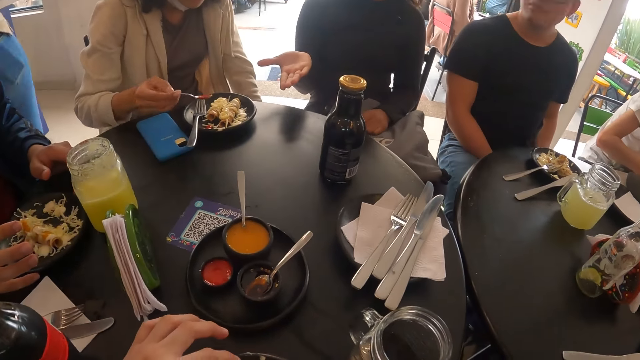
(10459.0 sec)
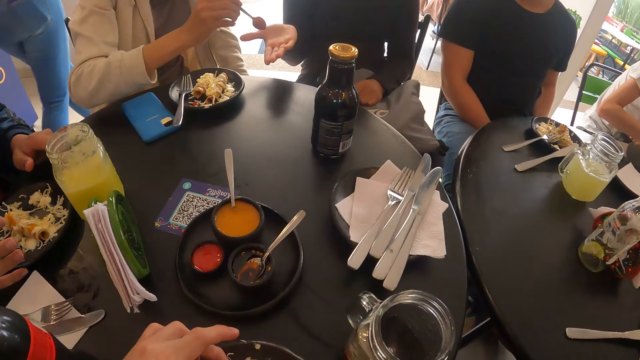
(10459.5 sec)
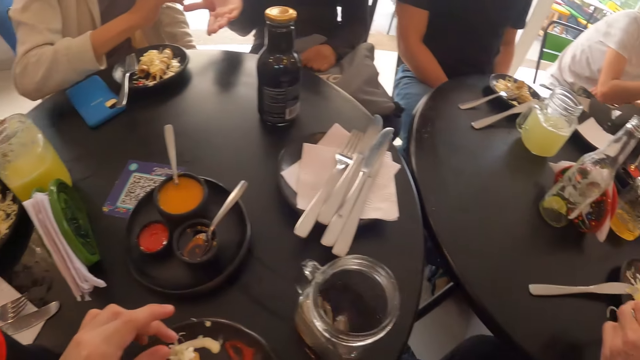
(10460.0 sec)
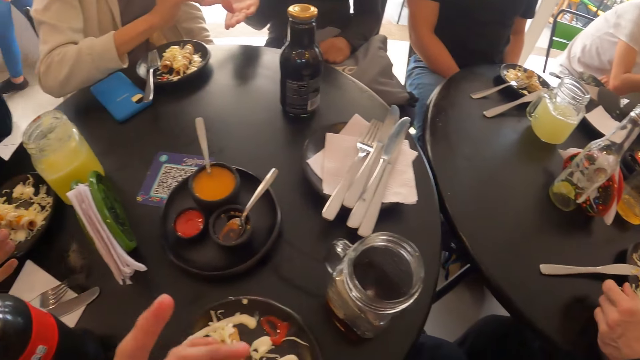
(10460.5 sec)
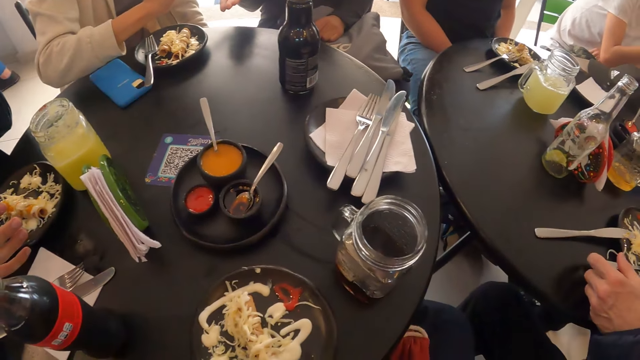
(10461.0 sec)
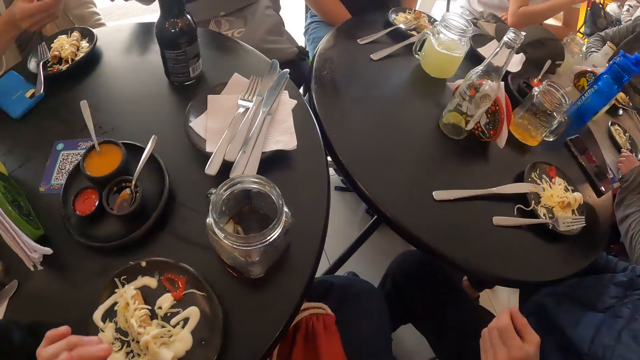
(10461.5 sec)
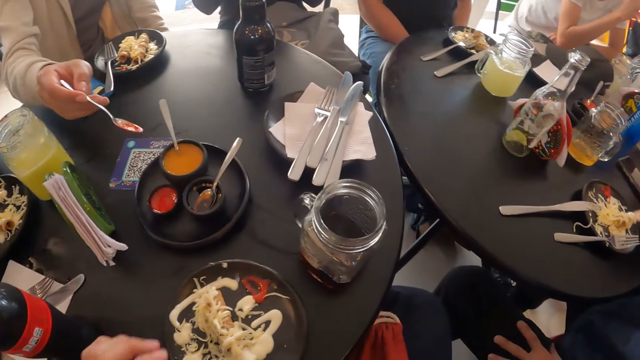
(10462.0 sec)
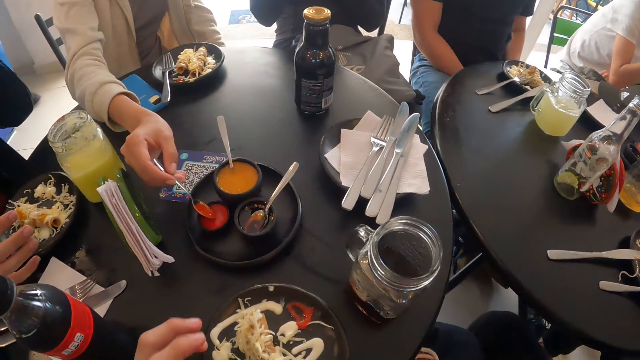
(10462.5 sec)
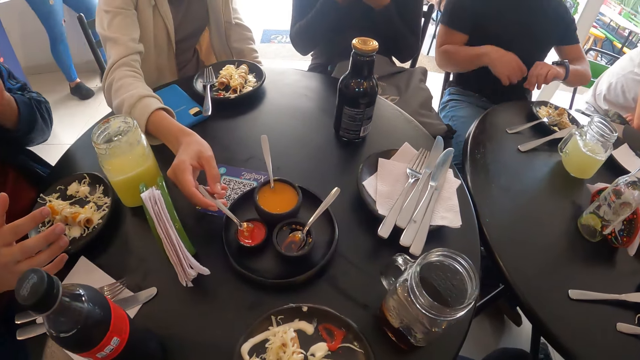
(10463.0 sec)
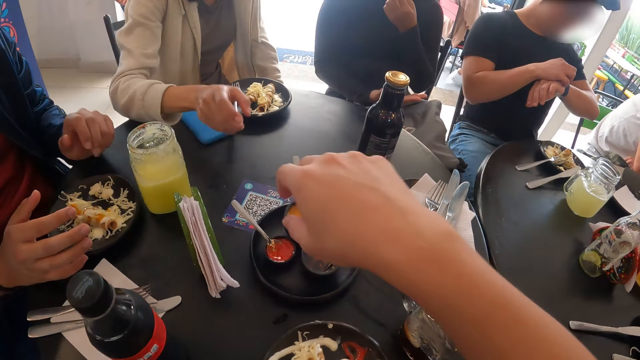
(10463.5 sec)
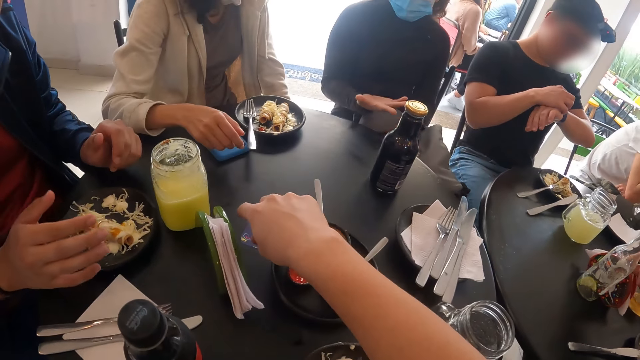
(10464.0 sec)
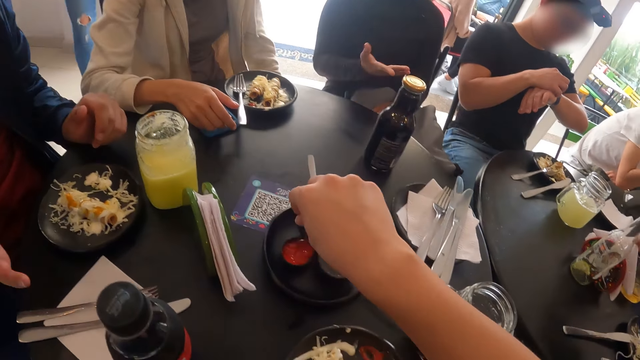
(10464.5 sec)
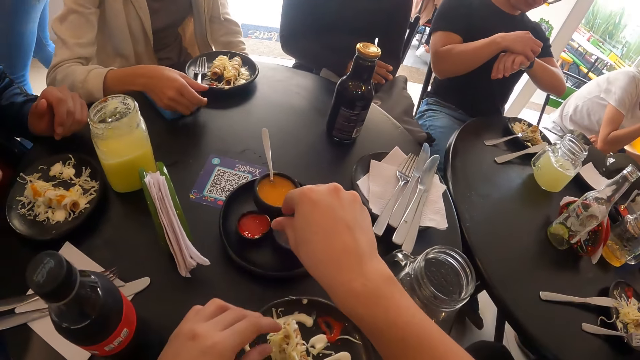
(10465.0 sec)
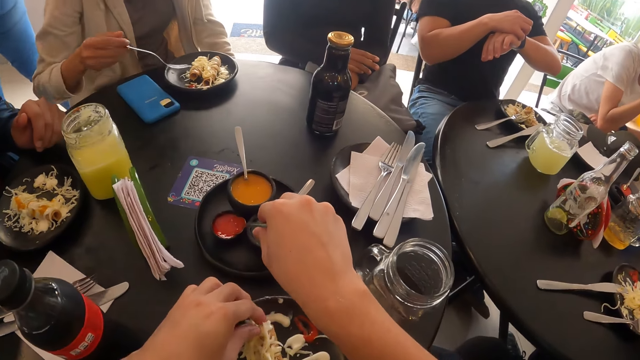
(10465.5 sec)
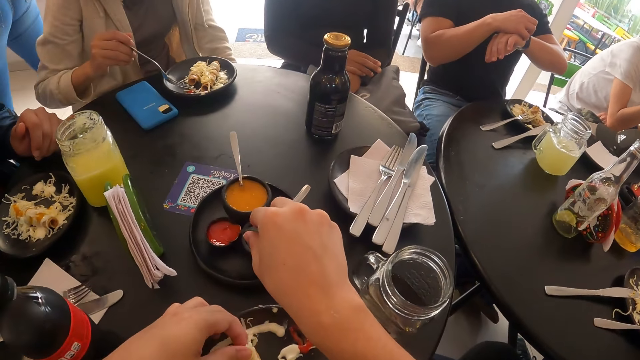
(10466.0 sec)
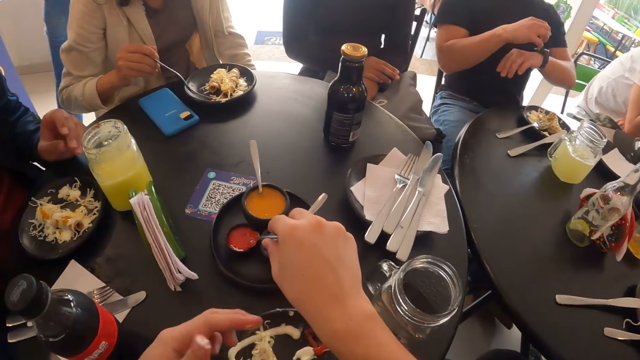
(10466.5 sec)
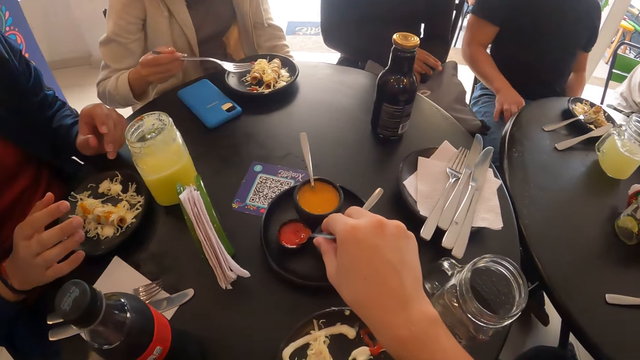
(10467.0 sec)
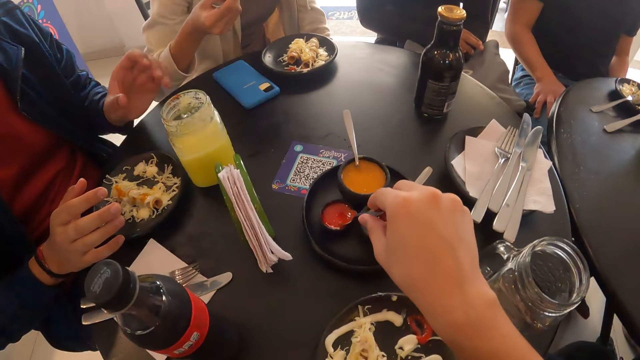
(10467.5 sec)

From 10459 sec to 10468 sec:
A woman pours the tomato sauce on another woman's hand with the spoon in her right hand. The first woman drops the spoon in the dip-bowl with her right hand. The camera wearer grabs a spoon from a dip-bowl with her right hand. She scoops something.

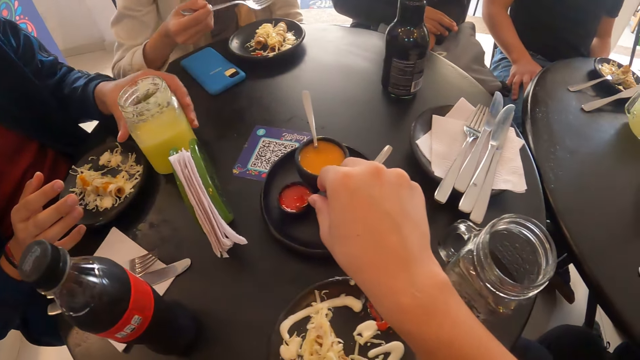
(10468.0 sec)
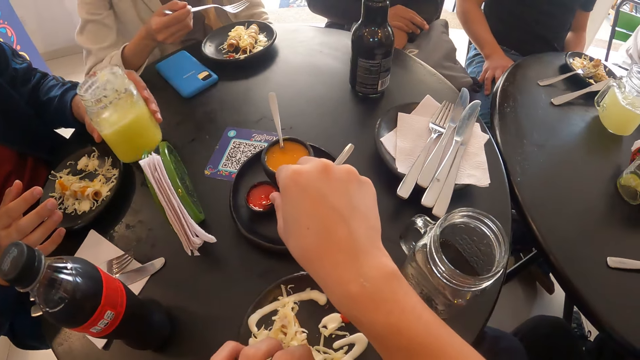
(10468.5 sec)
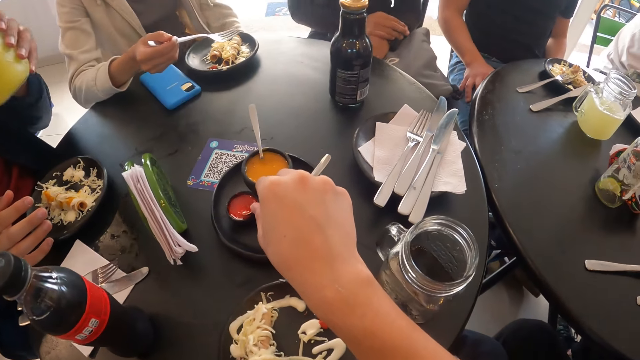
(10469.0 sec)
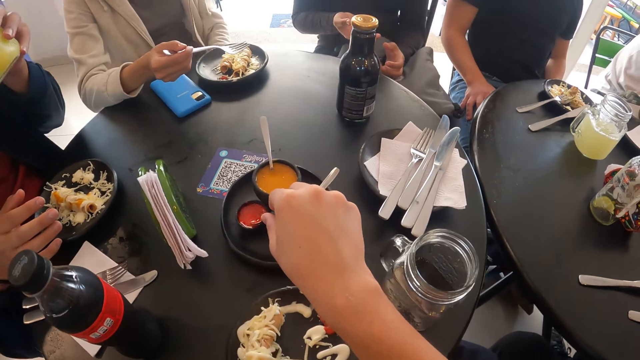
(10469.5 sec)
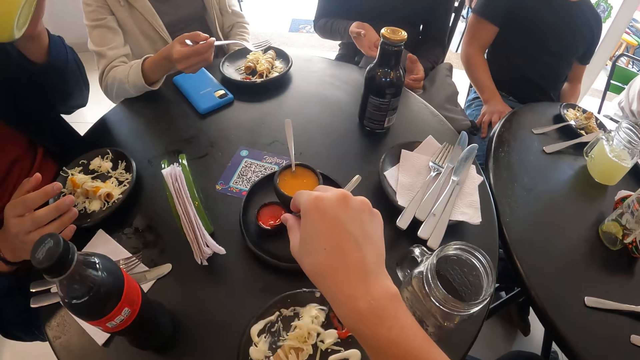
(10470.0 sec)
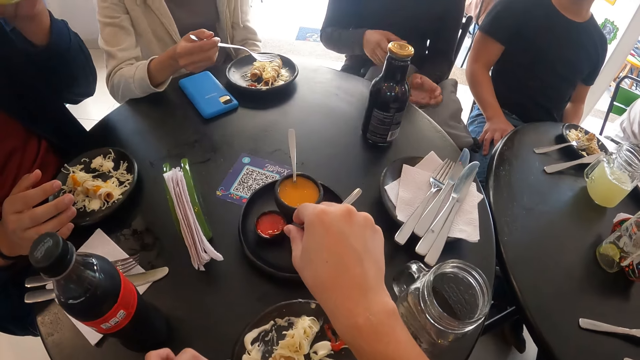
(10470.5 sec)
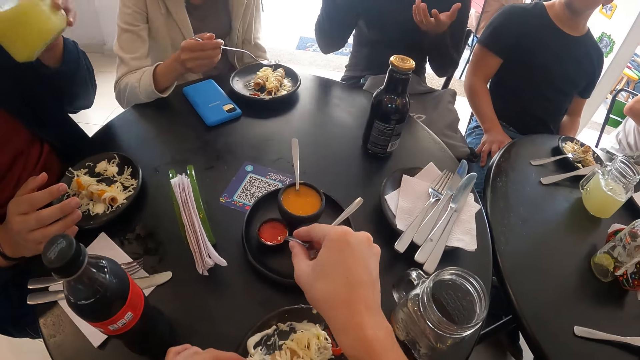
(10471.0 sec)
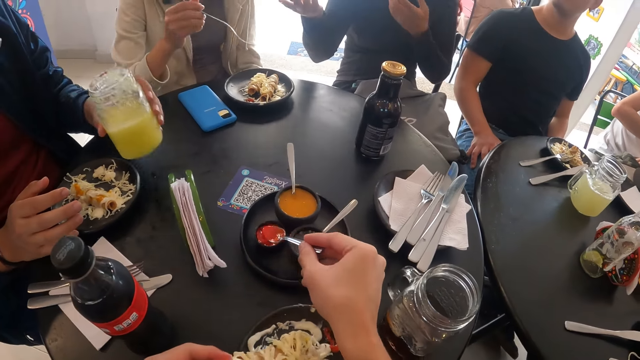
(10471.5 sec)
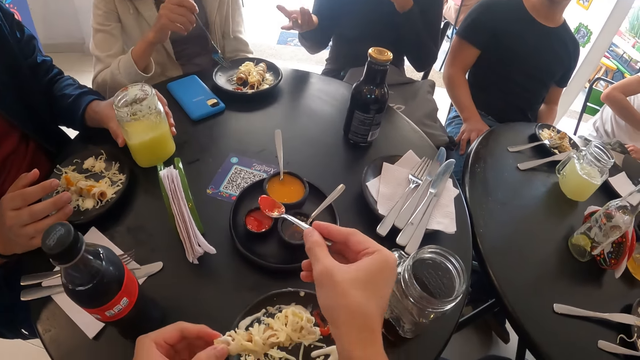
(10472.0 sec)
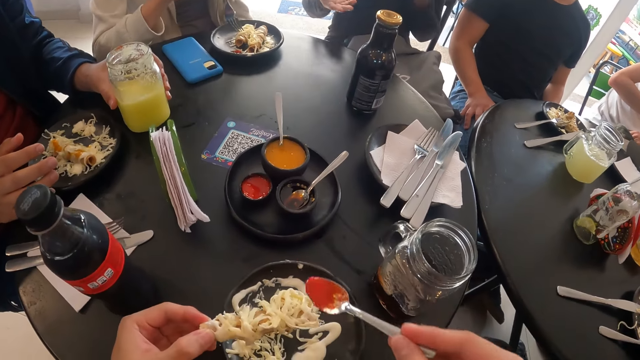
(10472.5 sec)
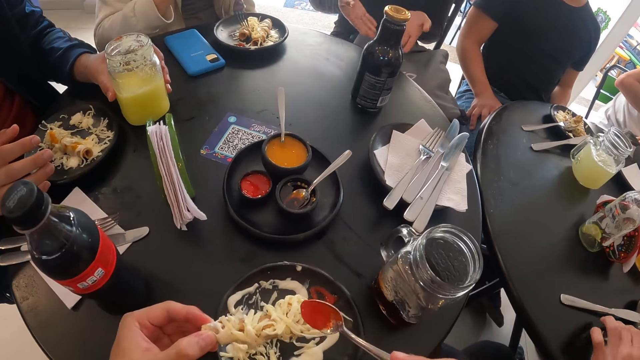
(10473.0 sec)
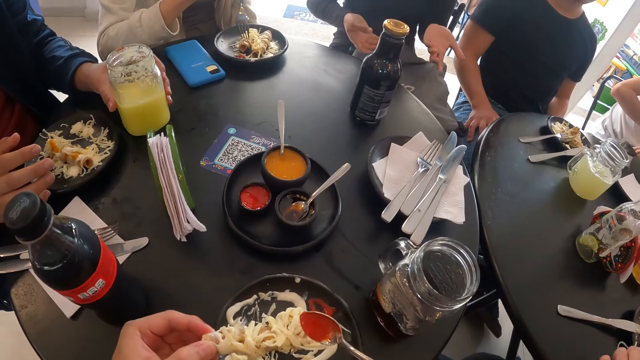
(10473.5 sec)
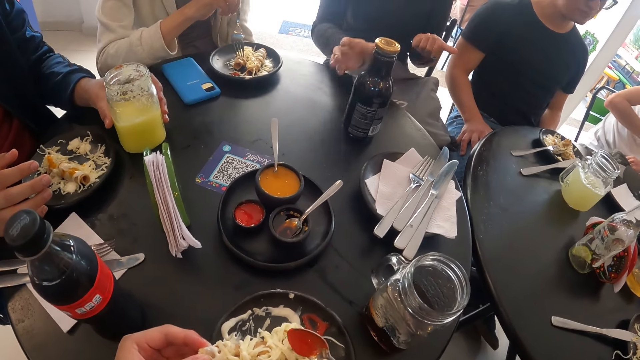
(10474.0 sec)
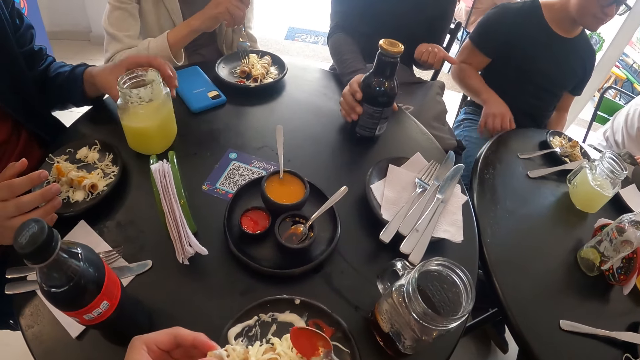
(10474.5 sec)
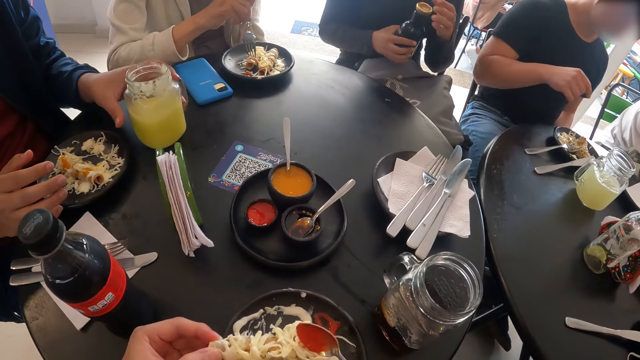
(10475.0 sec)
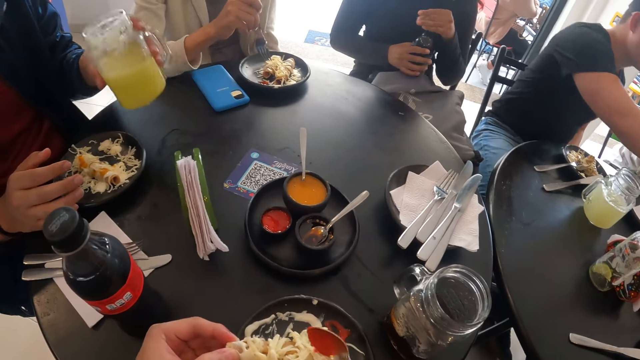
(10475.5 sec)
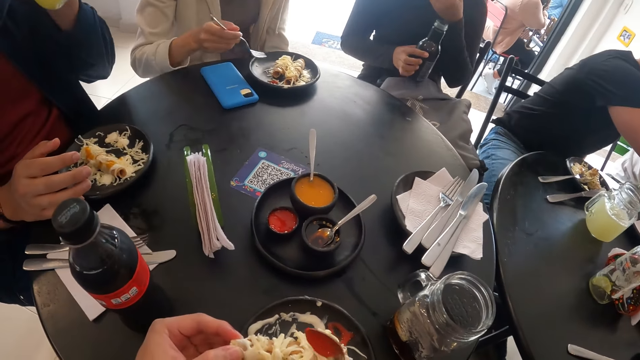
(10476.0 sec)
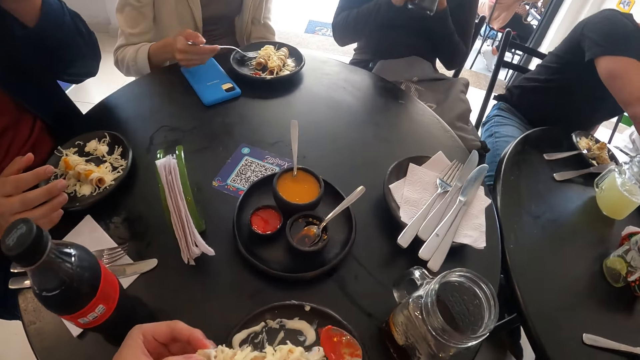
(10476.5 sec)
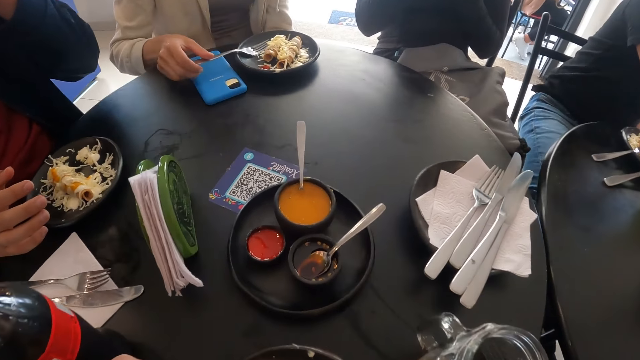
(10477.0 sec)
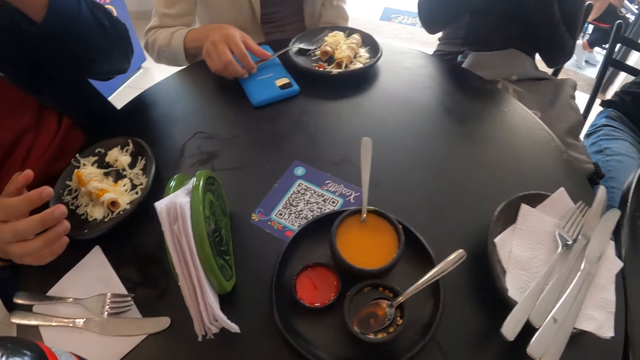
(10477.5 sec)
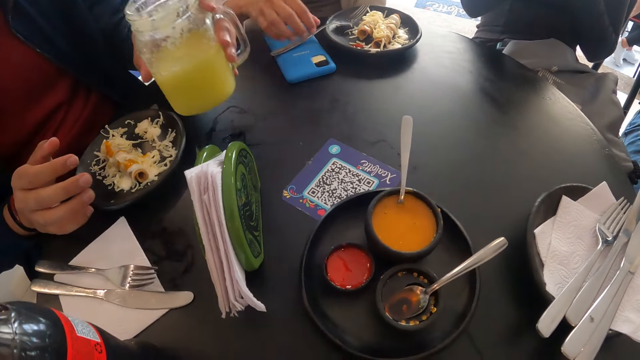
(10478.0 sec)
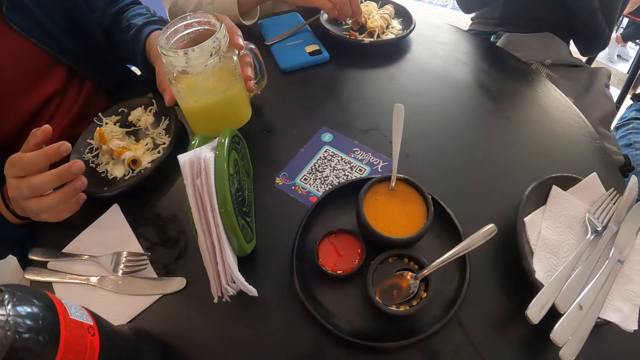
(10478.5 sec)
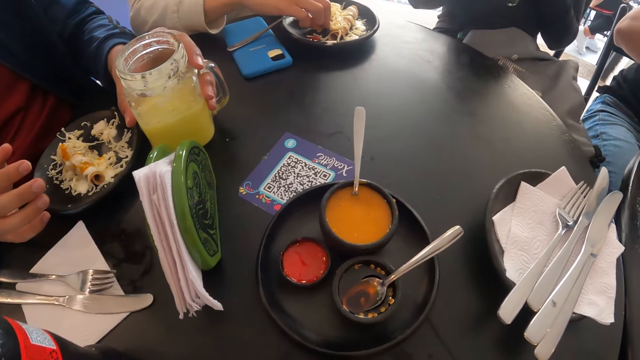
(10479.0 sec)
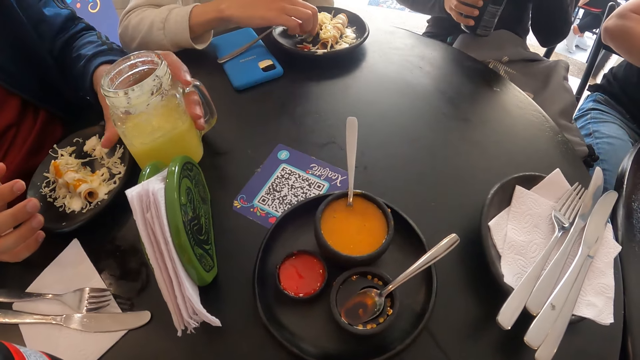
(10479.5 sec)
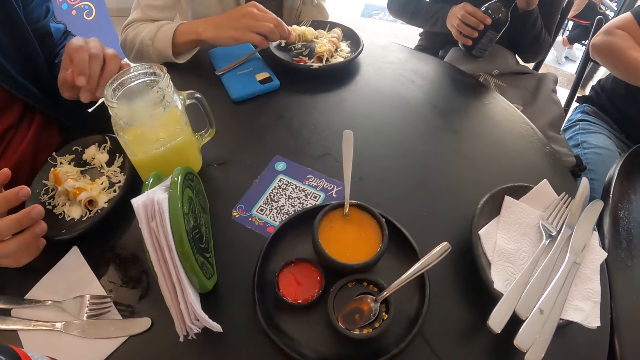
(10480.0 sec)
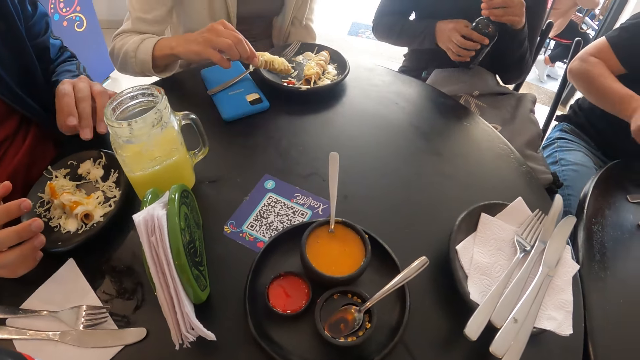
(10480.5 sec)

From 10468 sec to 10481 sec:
A man grabs a cup of juice with his left hand. The camera wearer grabs a flauta from the plate with her left hand. The man drinks from the cup of juice in his left hand. The camera wearer grabs a spoon of tomato sauce with her right hand. The man drops the cup of juice on the table with his left hand. The camera wearer pours the tomato sauce on the flauta with the spoon in her right hand. The man turns the cup of juice with his left hand. A woman grabs a bottle from the table with her right hand. The woman opens the bottle in her right hand with her left hand. The man lifts the cup of juice with his left hand and drinks from the cup in his left hand. The woman drinks from the bottle in her right hand. The man drops the cup on the table with his left hand. Another woman grabs a flauta from the plate with her right hand.
